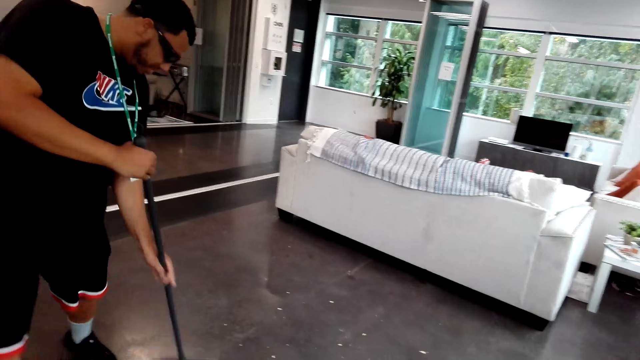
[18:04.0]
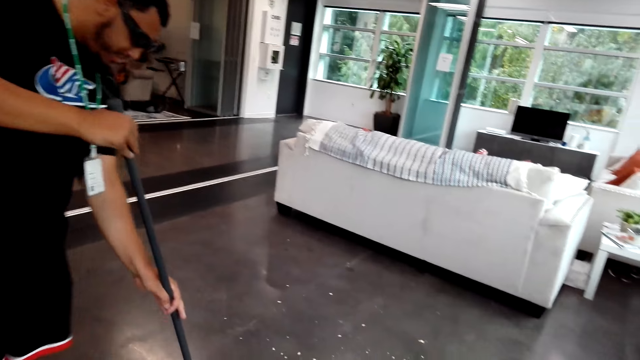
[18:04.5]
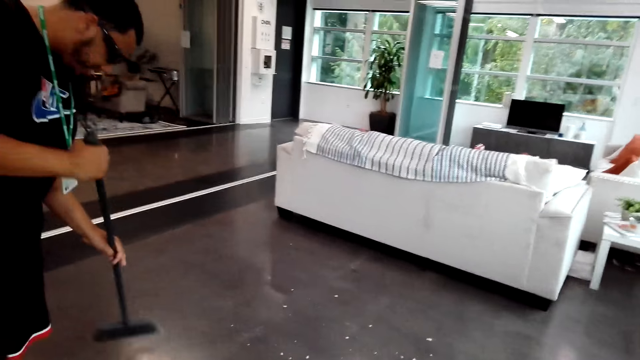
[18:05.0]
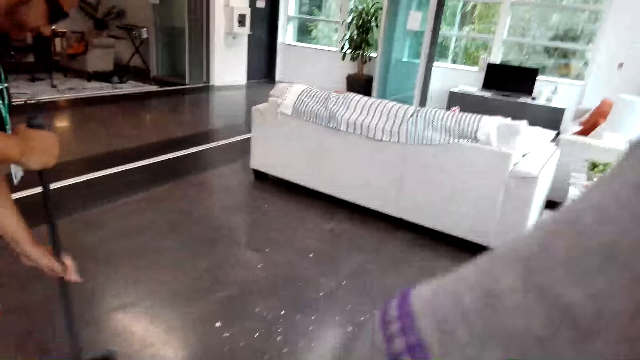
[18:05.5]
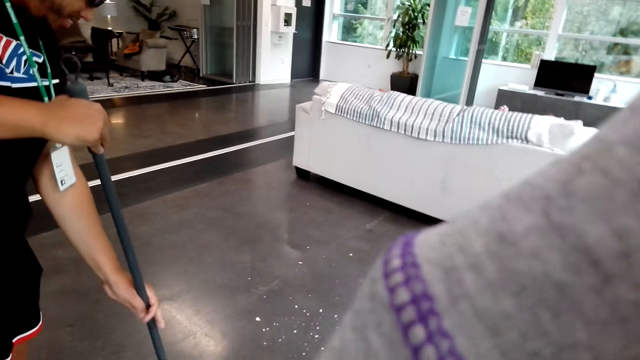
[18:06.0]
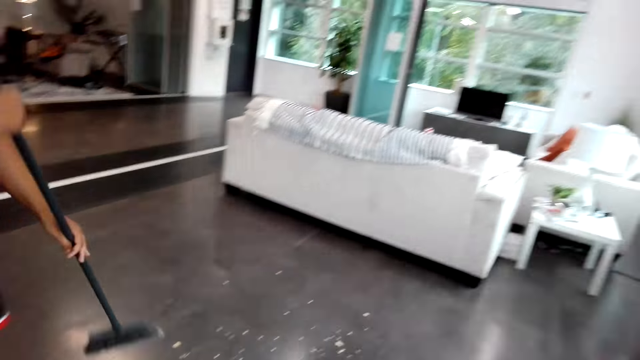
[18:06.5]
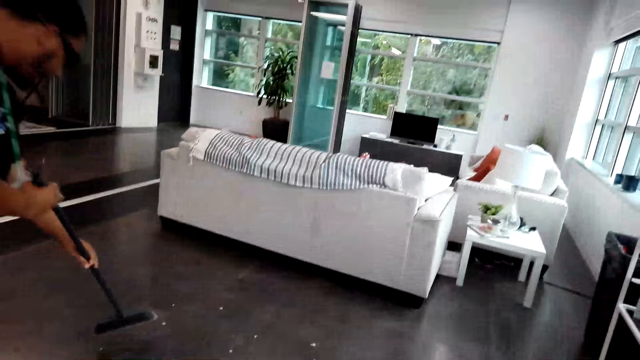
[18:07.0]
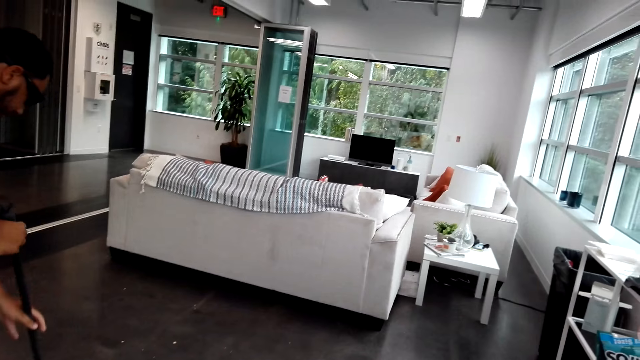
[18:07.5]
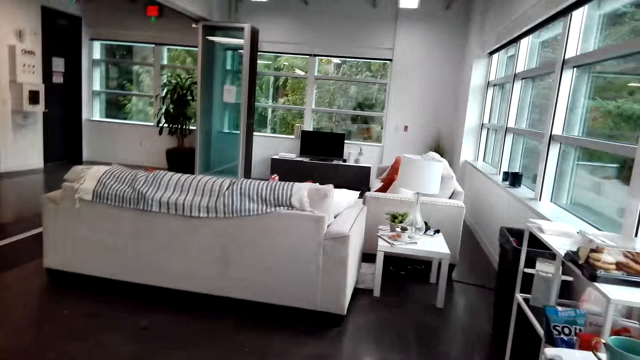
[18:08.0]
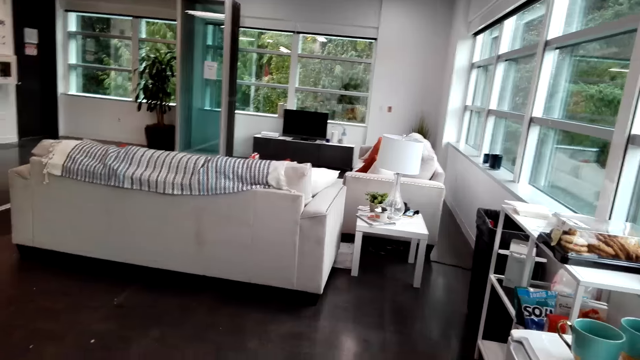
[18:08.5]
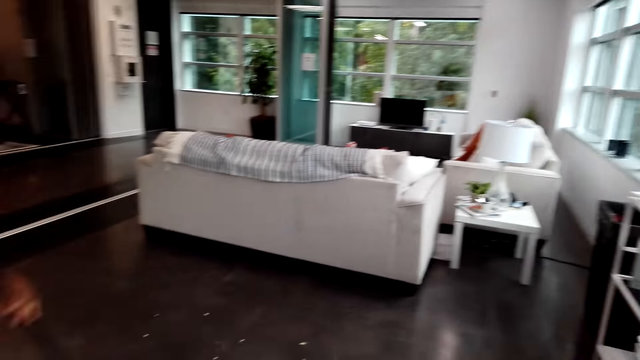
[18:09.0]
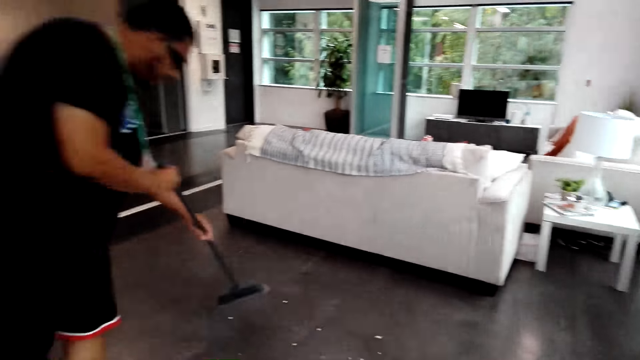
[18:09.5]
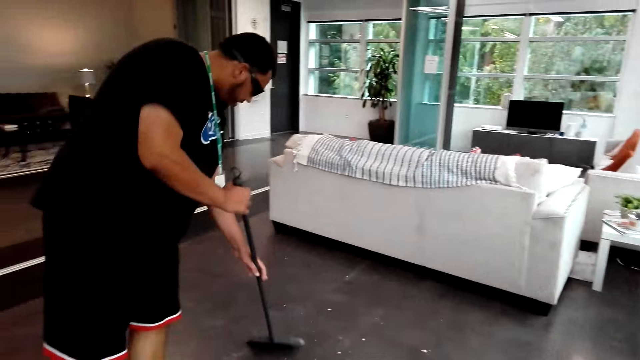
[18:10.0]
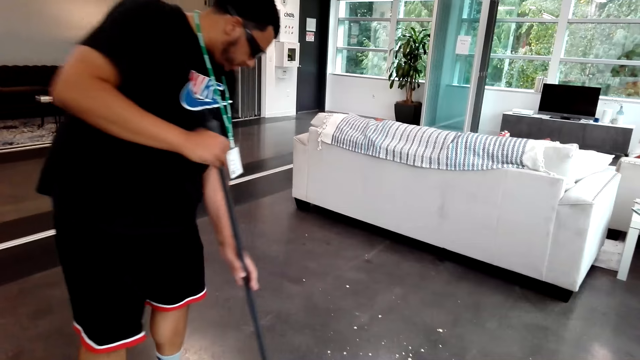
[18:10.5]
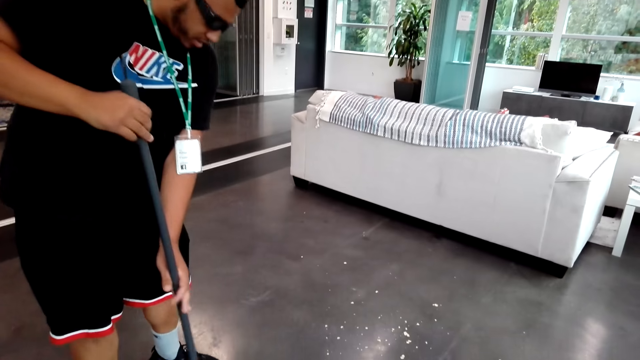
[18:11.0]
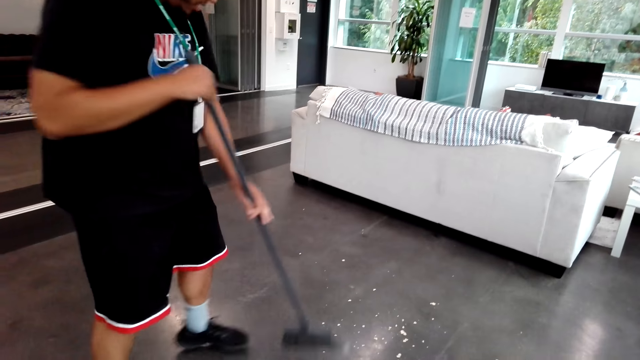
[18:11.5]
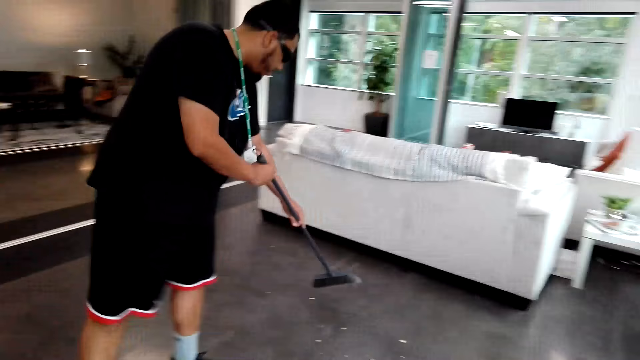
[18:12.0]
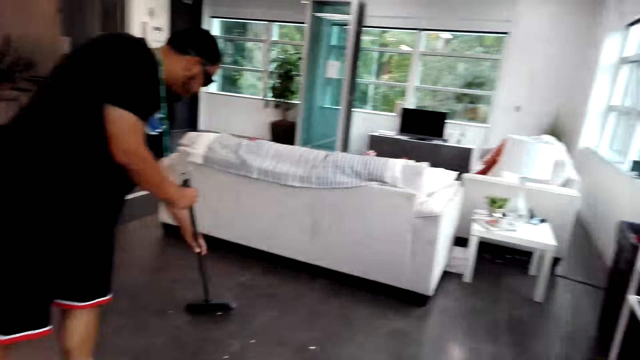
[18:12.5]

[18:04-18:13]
The camera wearer raises a hand. They lower the hand.

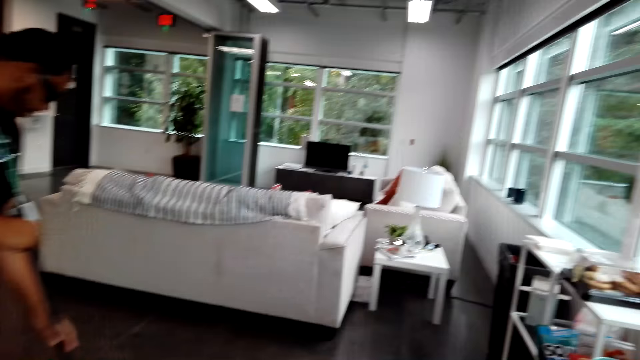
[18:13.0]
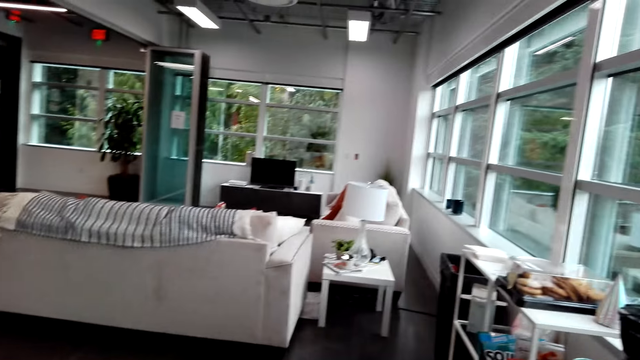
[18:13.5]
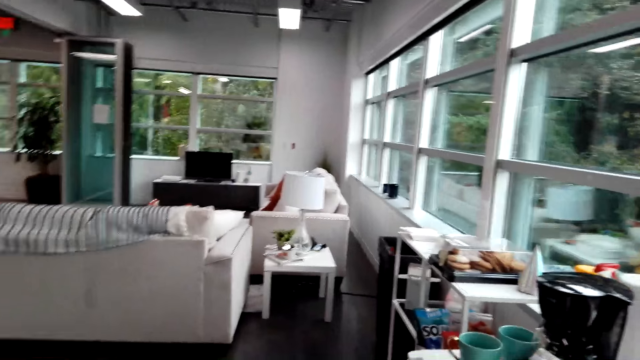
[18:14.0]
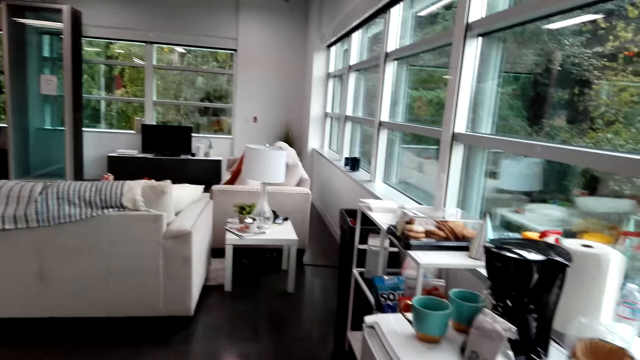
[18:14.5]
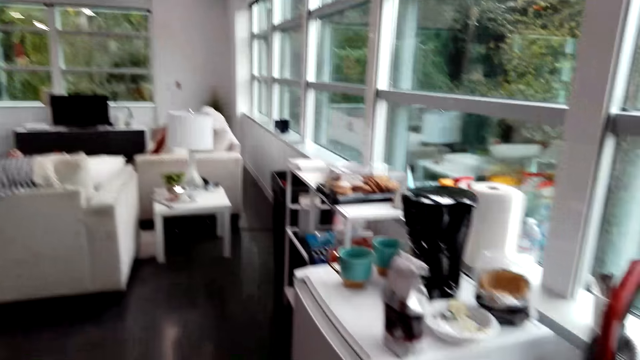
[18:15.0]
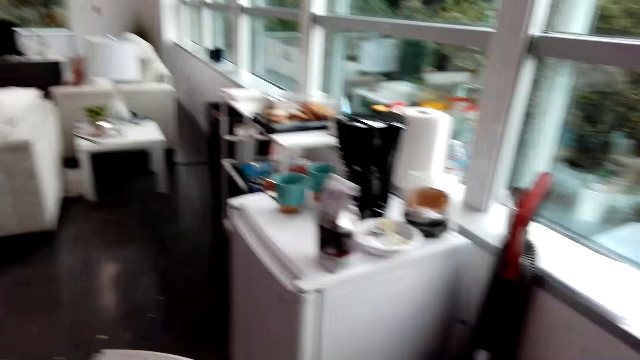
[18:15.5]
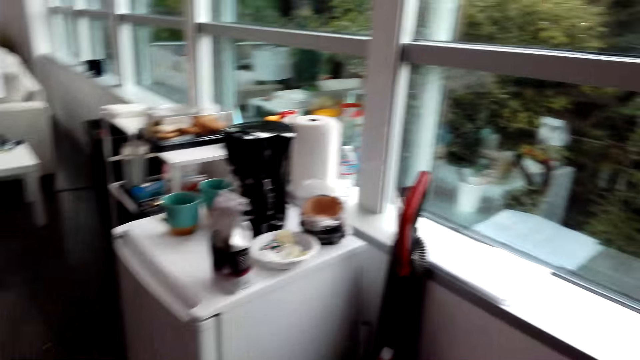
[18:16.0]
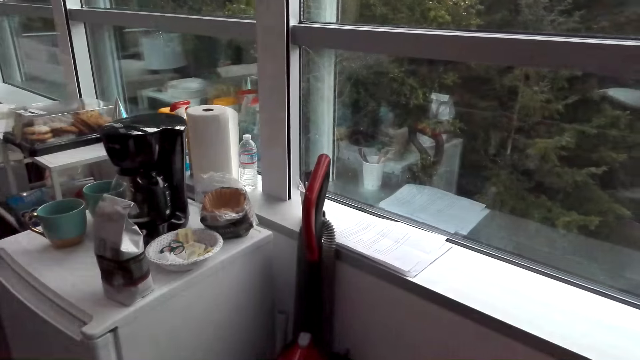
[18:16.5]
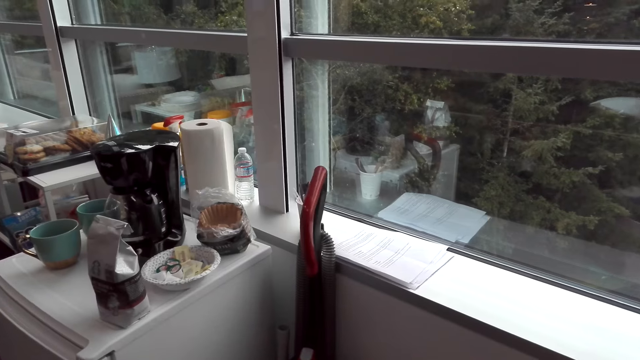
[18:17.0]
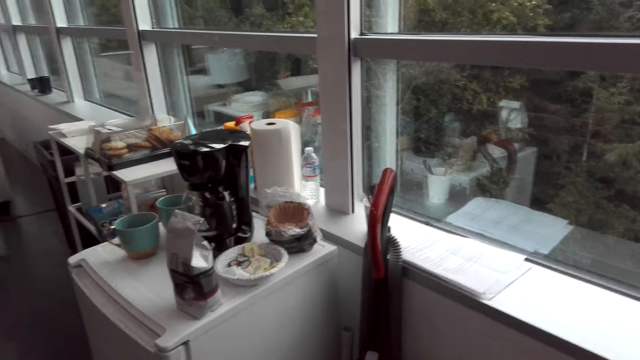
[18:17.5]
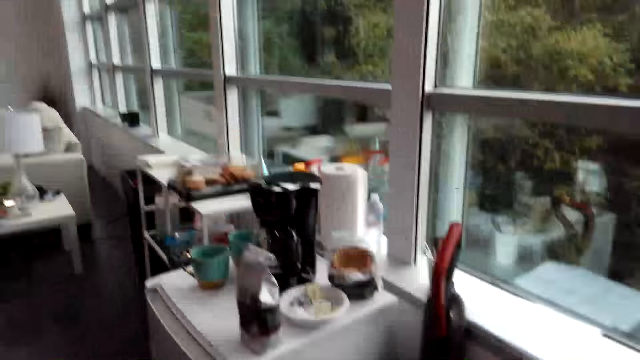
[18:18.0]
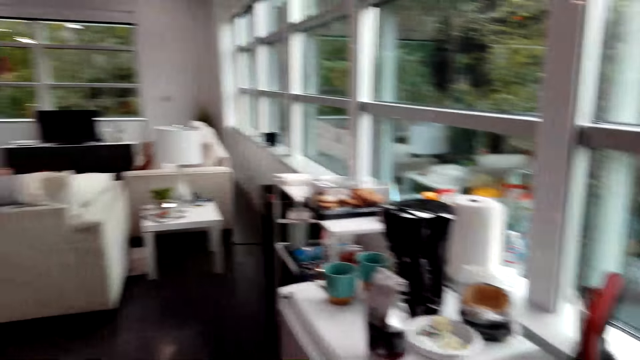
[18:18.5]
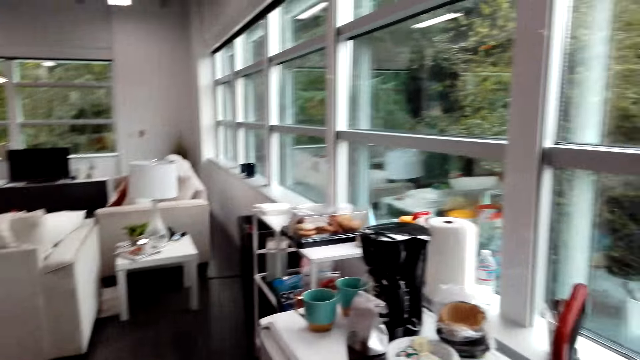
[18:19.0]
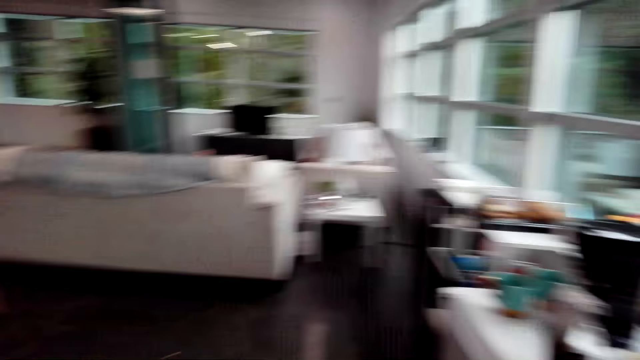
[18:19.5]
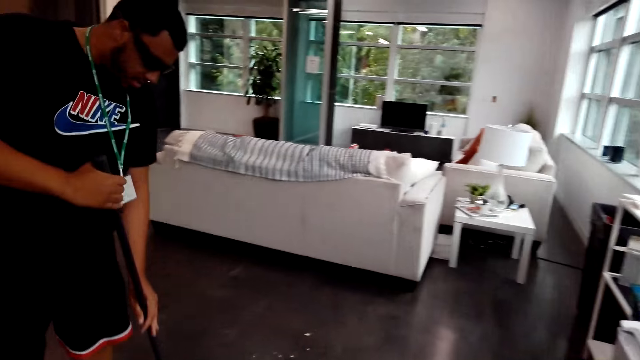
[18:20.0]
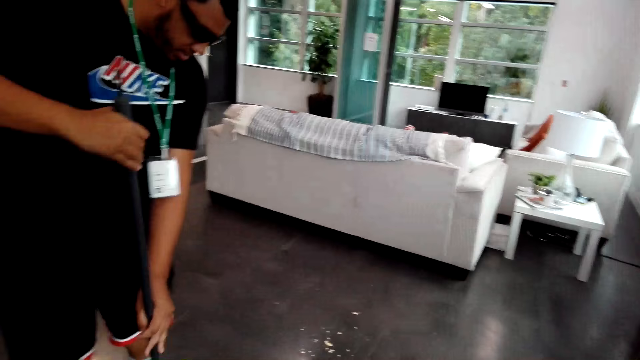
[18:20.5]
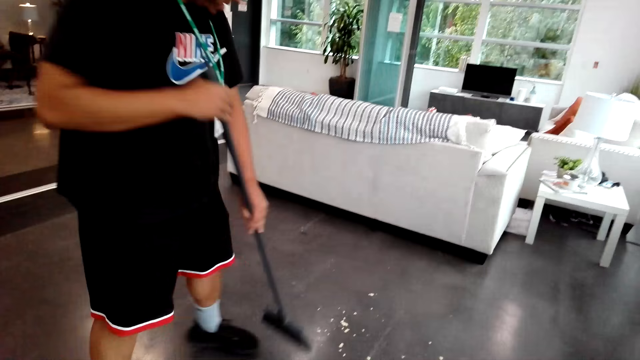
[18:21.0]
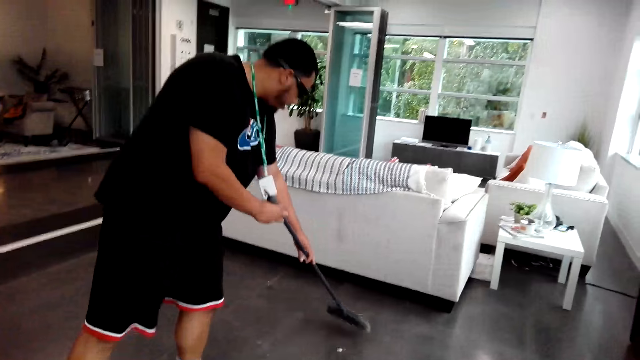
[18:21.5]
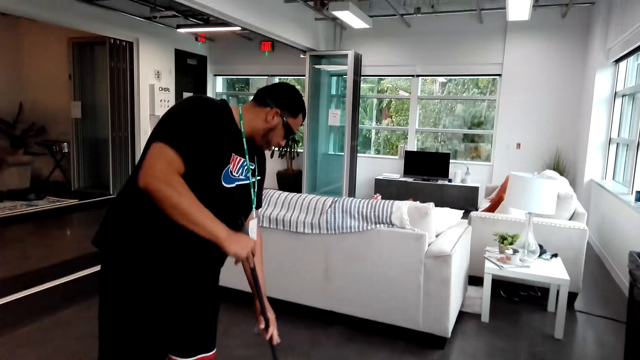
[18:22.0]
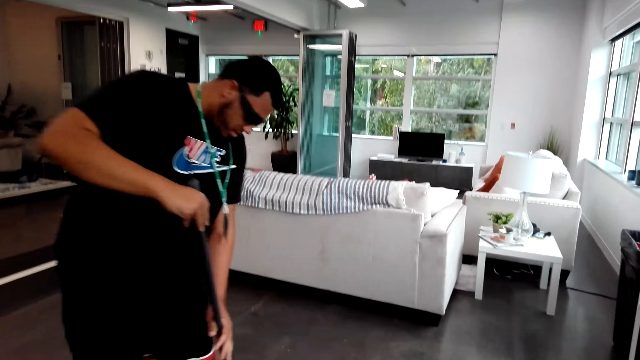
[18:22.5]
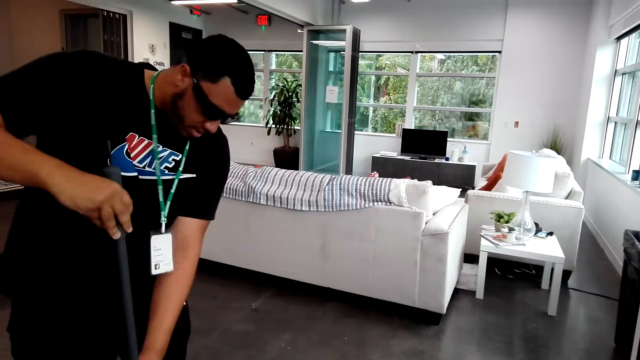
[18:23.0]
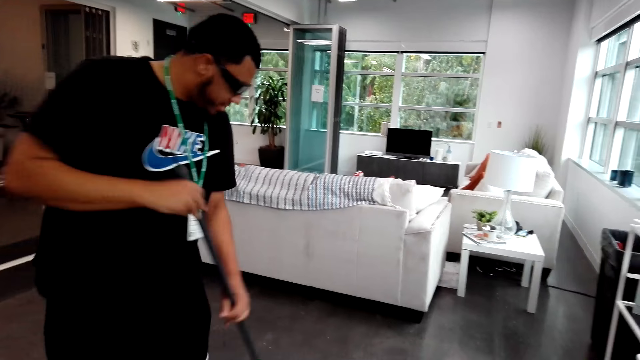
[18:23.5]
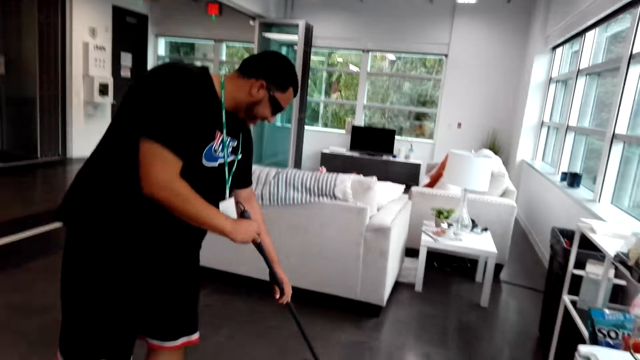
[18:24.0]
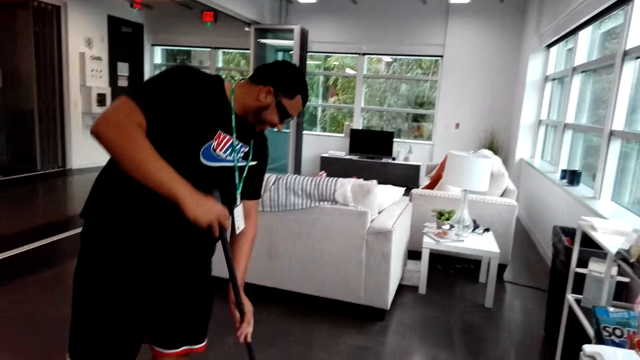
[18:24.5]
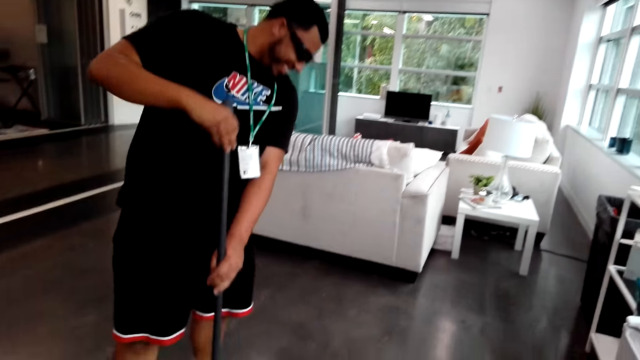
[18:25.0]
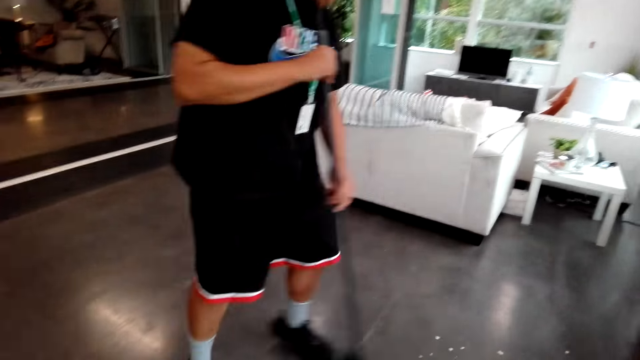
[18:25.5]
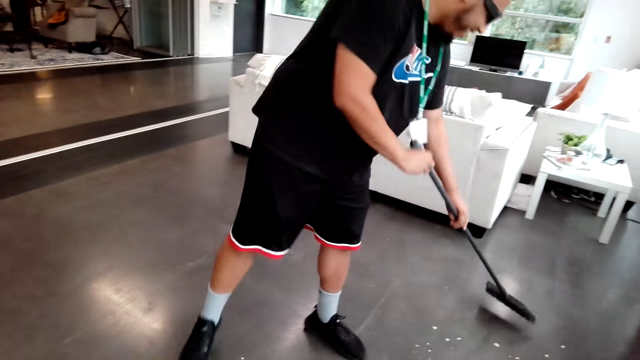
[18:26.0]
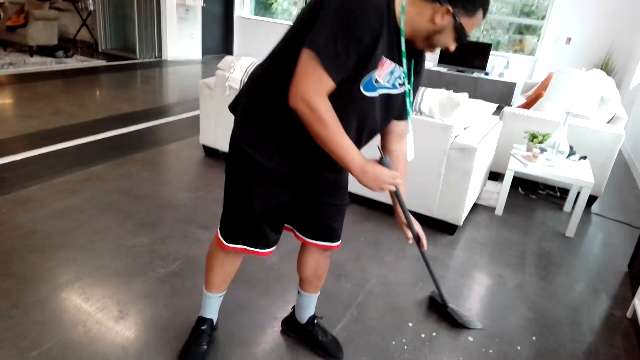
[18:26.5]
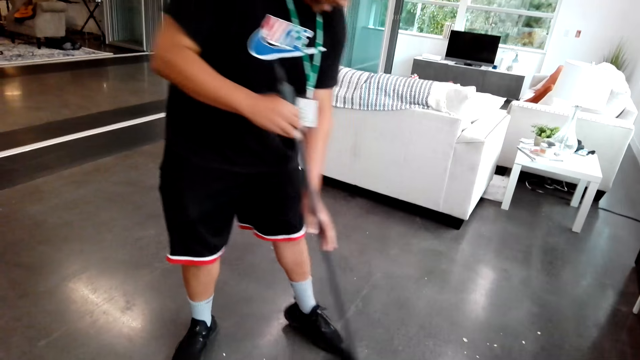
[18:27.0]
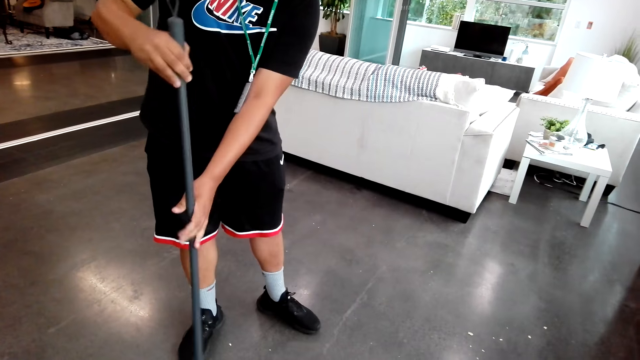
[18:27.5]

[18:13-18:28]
The camera wearer looks around. They move around and look around again. A man sweeps the floor. The camera wearer looks around again.
